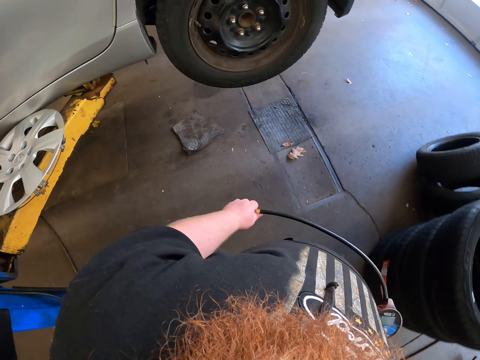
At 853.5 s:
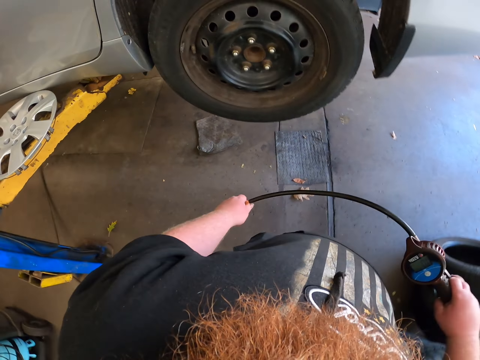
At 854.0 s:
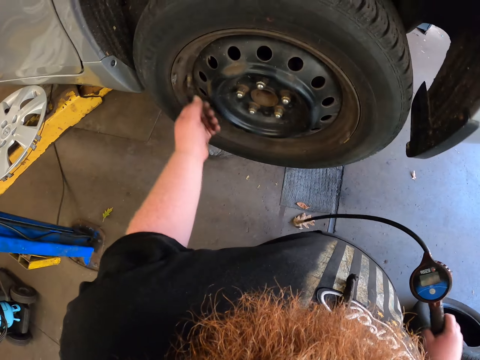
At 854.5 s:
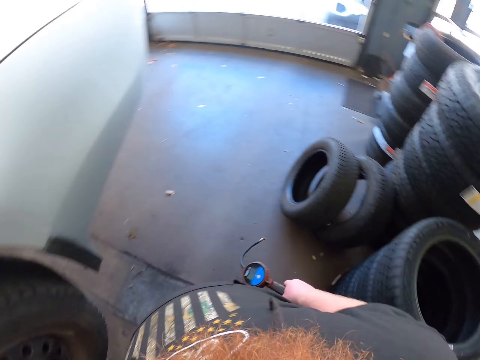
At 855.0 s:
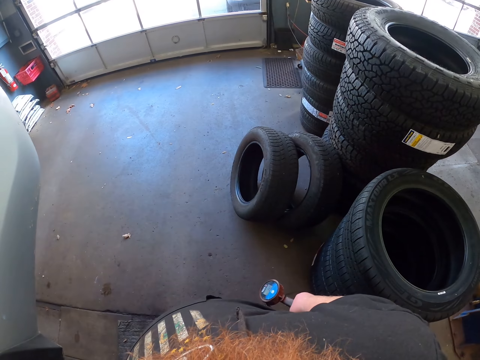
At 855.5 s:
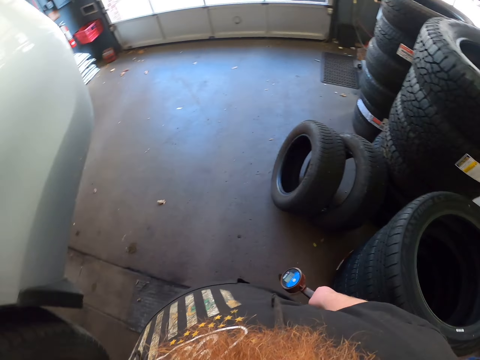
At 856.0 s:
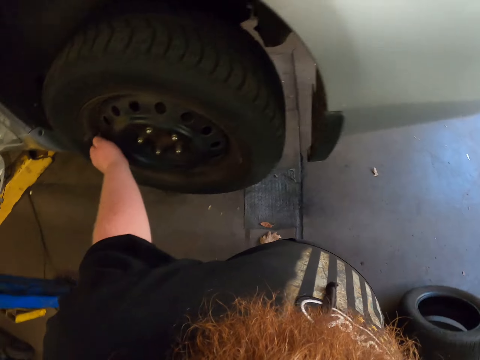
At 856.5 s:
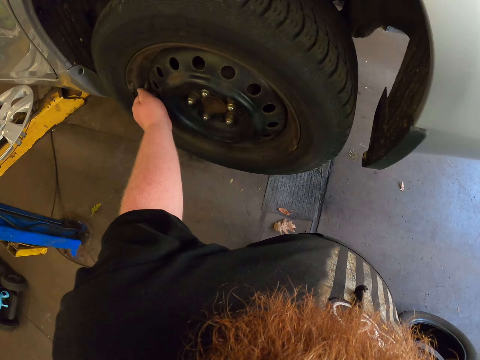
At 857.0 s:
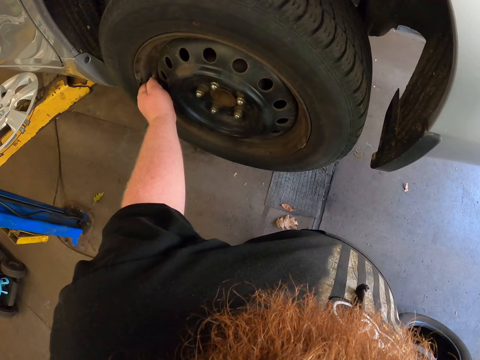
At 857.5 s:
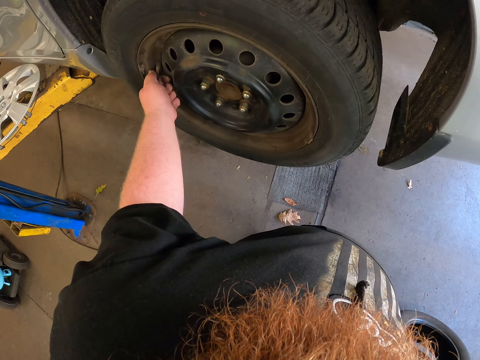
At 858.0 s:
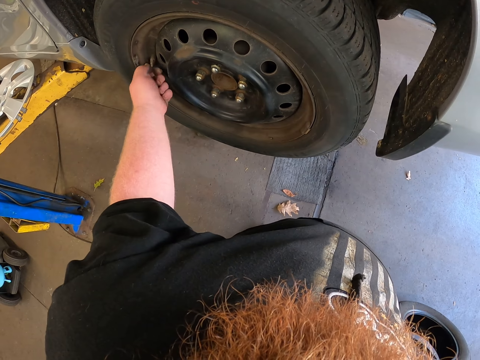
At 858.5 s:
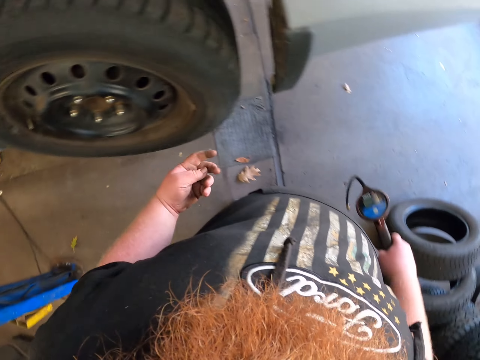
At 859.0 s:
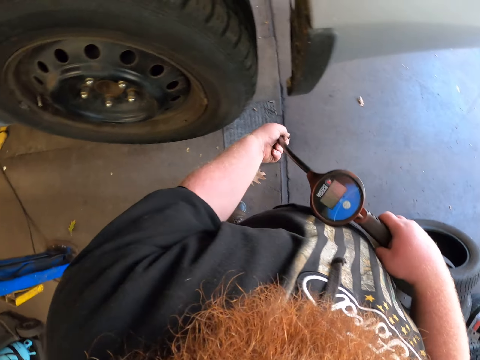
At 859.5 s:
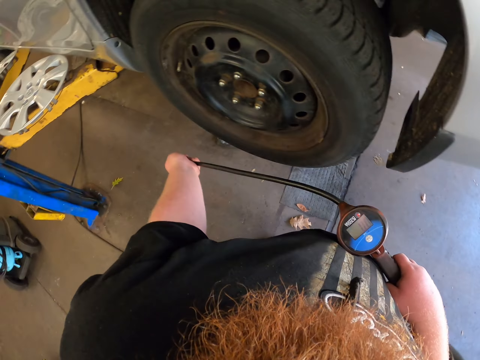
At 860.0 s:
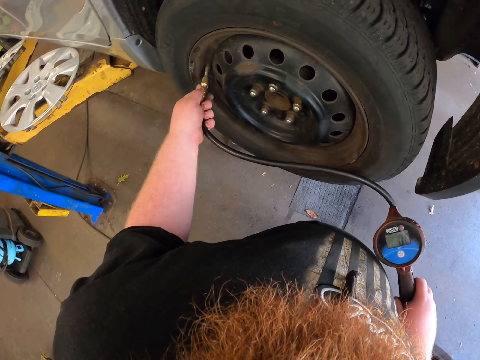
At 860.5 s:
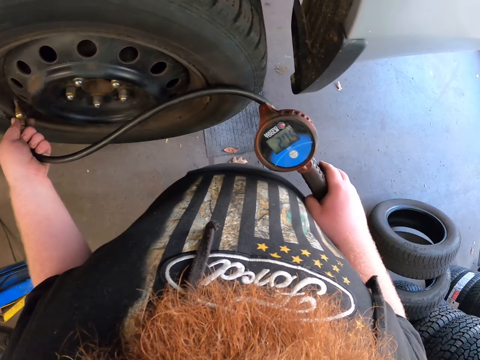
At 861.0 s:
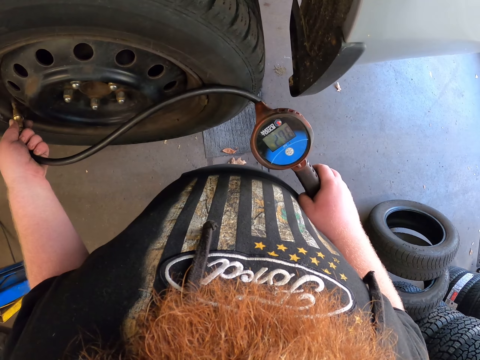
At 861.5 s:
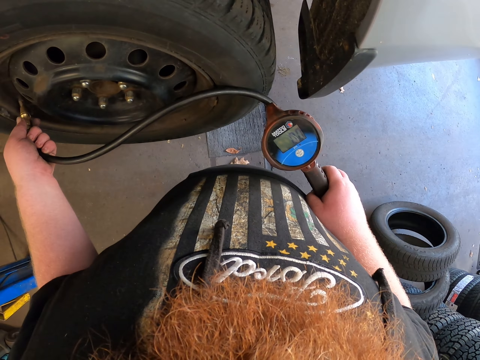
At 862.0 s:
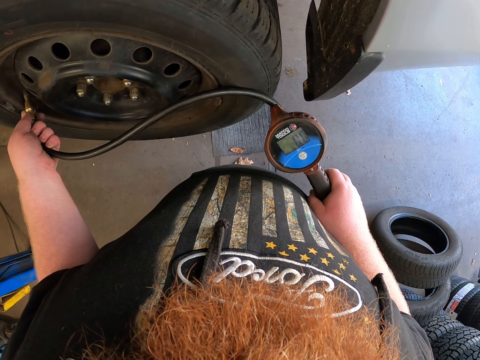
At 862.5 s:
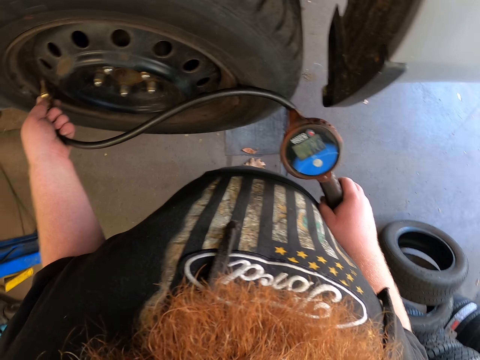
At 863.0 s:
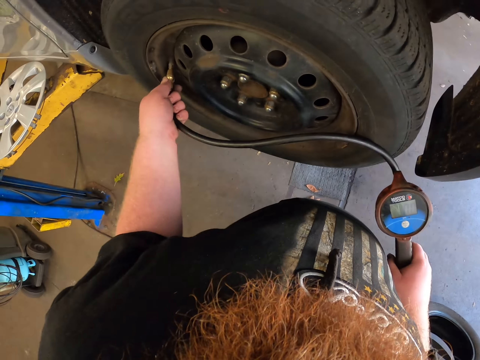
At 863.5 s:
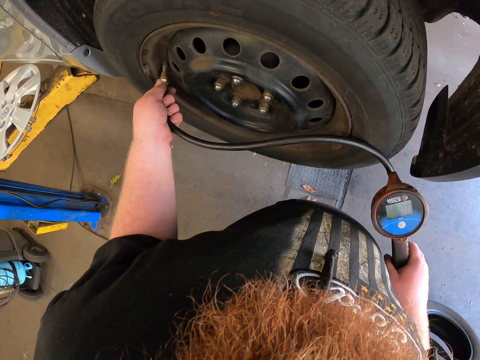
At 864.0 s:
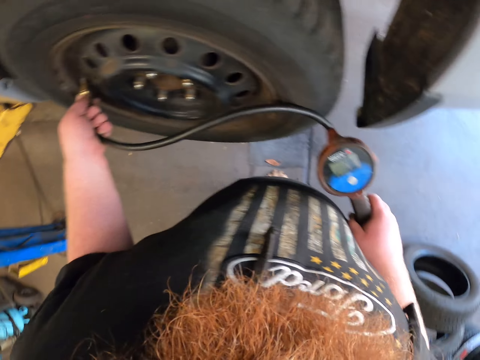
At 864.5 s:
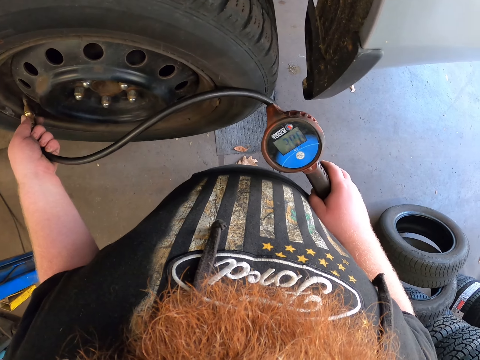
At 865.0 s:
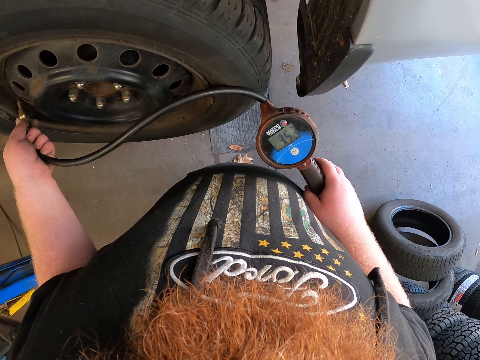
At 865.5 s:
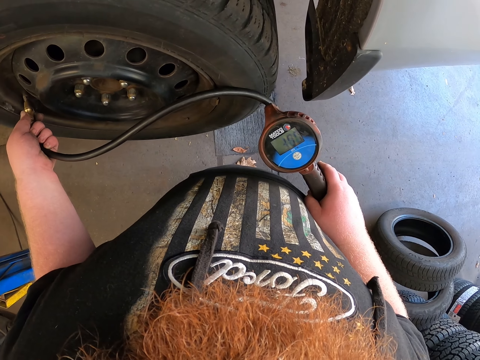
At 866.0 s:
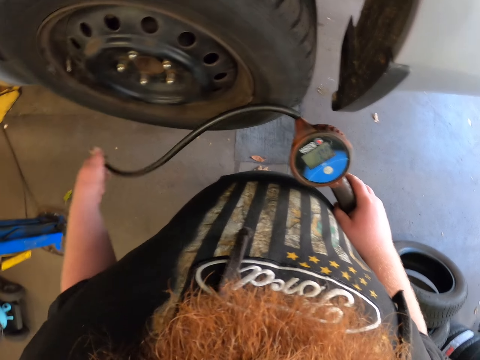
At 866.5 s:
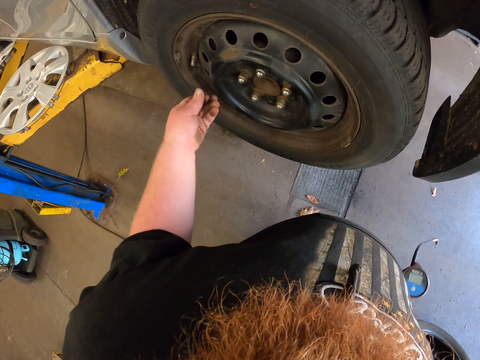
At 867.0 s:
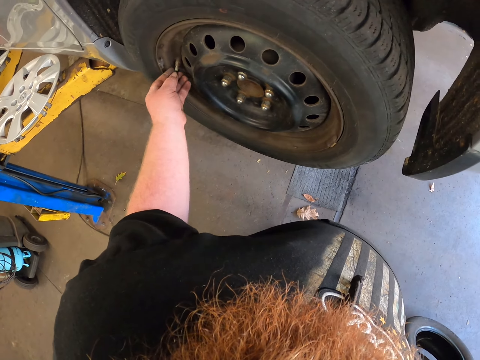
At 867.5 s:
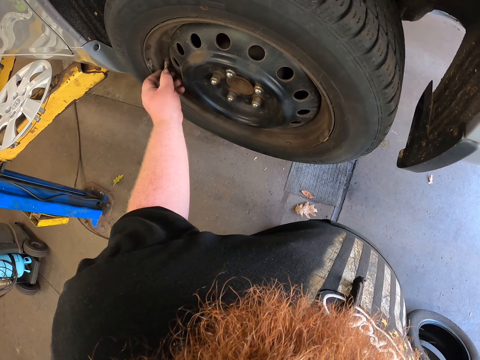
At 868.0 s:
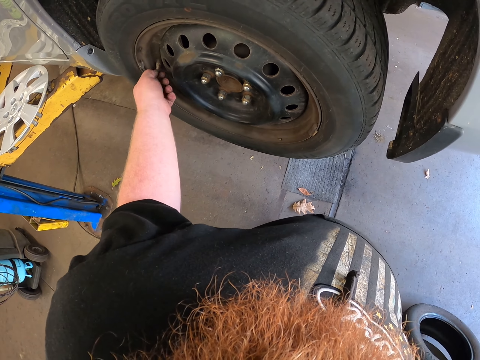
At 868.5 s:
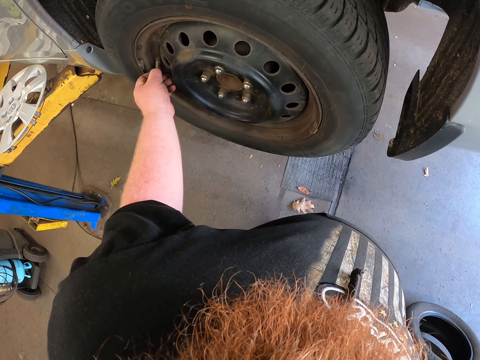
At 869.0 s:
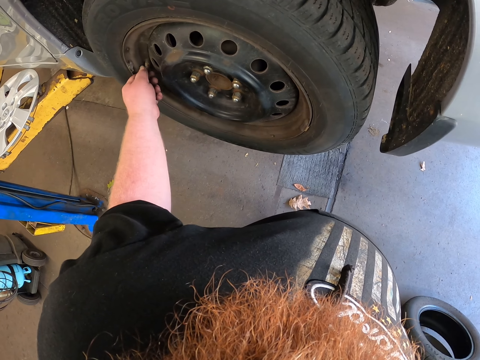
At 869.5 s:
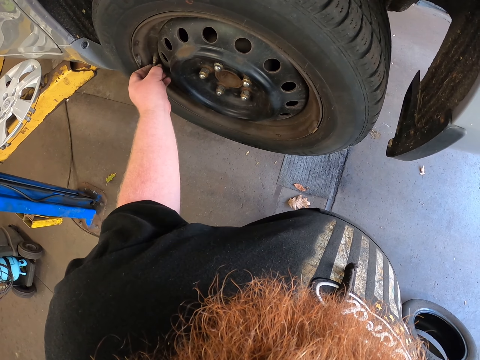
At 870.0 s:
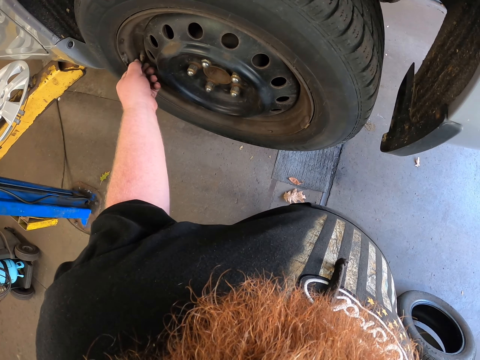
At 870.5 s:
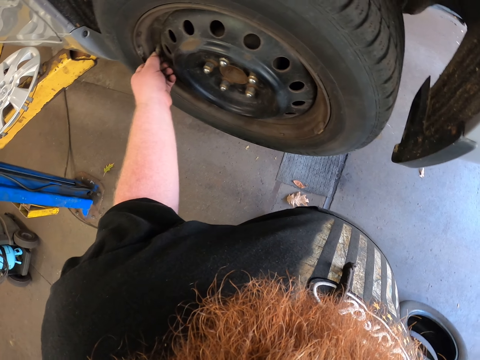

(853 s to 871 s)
The camera wearer unhands the air pump pipe or Air Tire Pressure Filler. He uncaps the wheel valve cap. He looks around. He loosens the bolt with his hand. He picks up the air pump pipe. He puts the air pump pipe in the wheel valve. He operates the air pump. He unhands the air pump pipe. He removes the Air Tire Pressure Filler from the wheel. He caps the wheel valve. He tightens the bolt with his hand.

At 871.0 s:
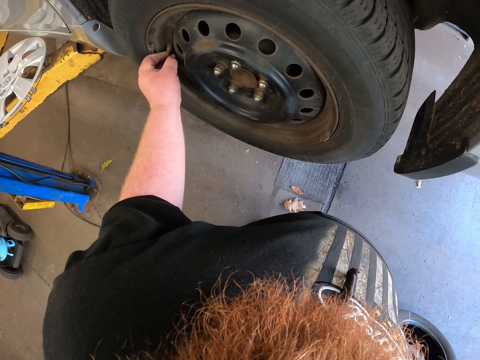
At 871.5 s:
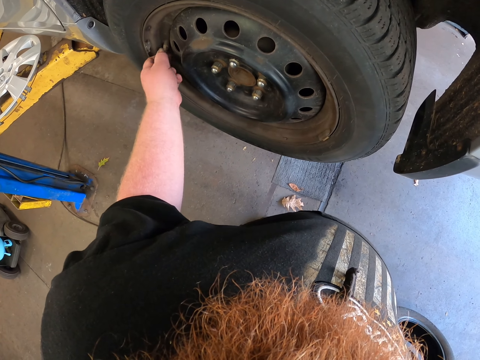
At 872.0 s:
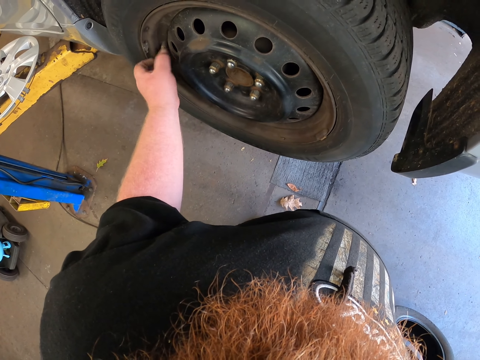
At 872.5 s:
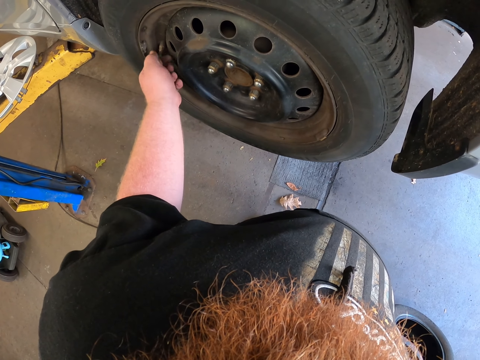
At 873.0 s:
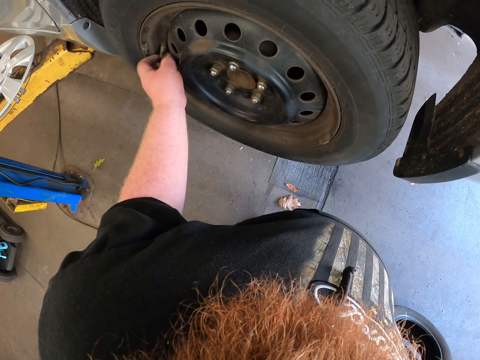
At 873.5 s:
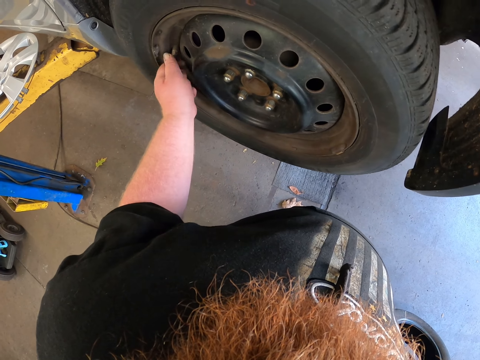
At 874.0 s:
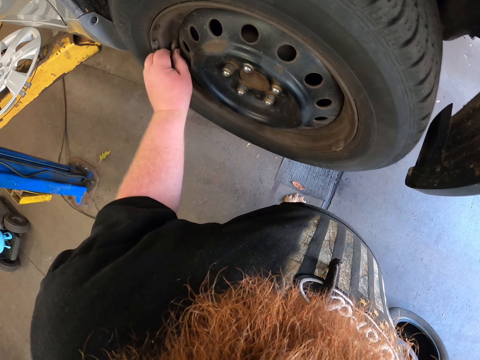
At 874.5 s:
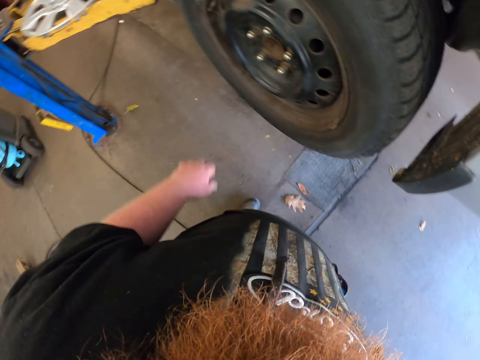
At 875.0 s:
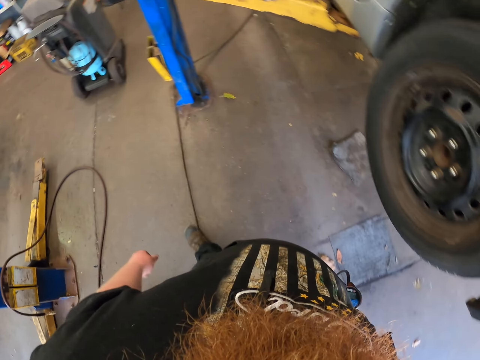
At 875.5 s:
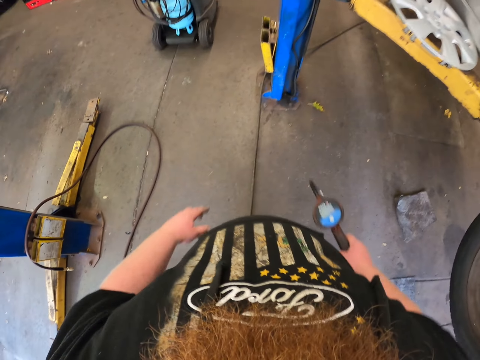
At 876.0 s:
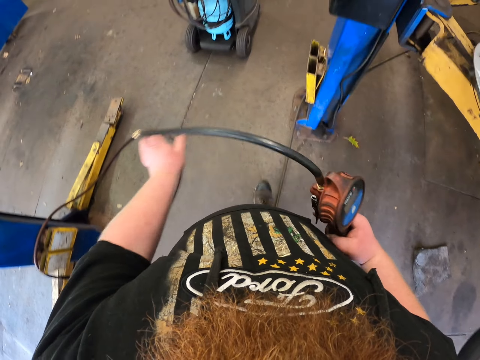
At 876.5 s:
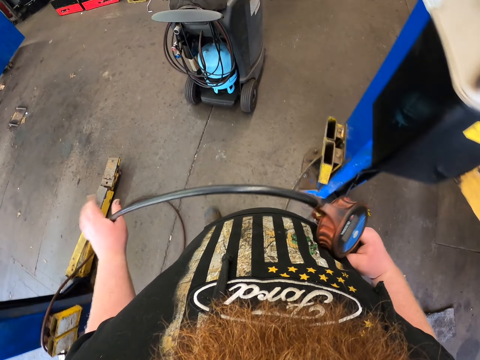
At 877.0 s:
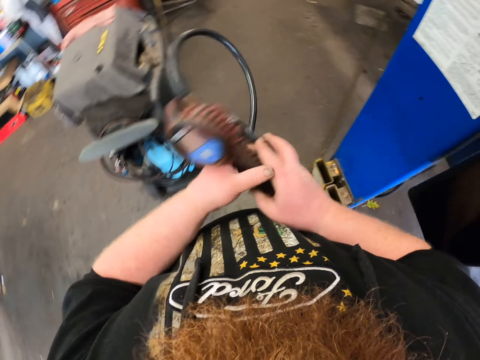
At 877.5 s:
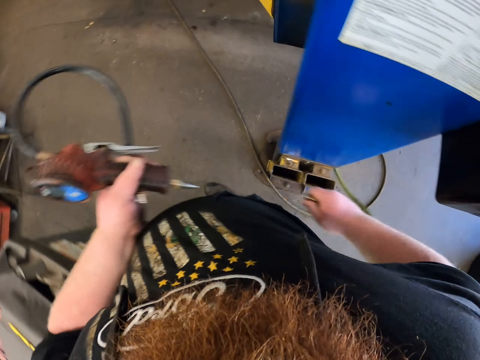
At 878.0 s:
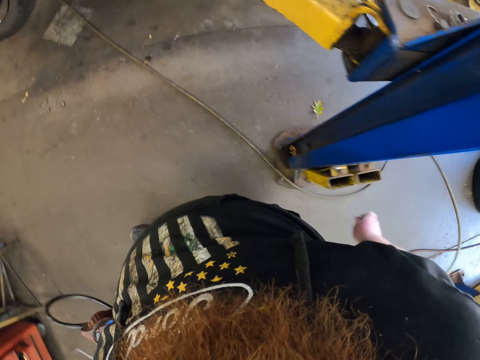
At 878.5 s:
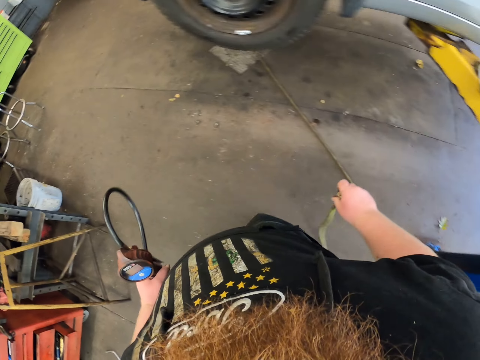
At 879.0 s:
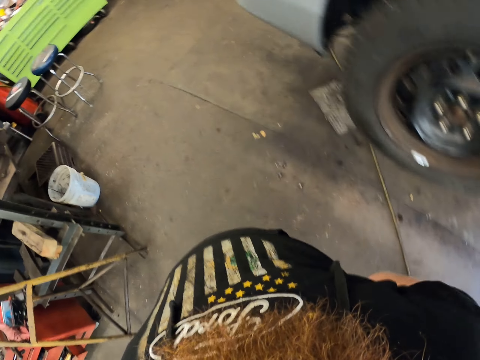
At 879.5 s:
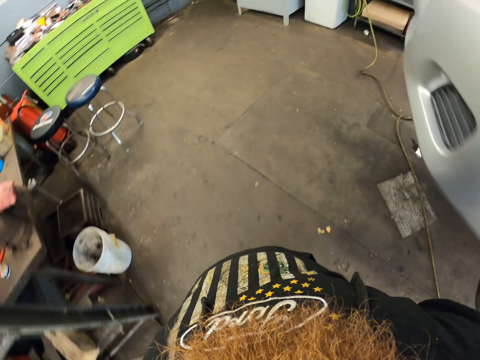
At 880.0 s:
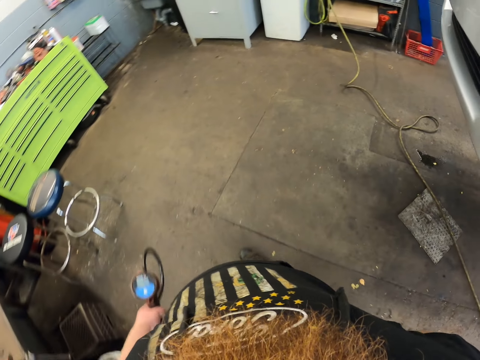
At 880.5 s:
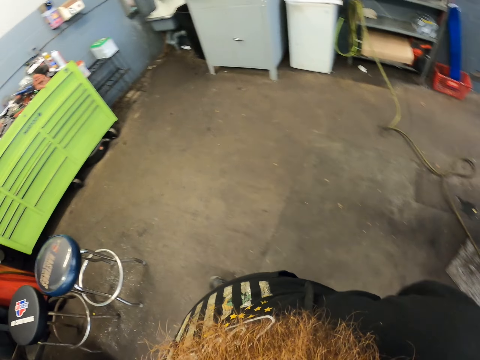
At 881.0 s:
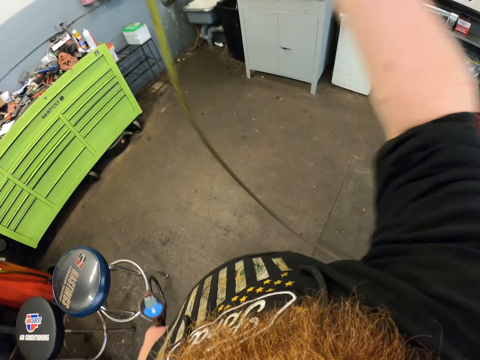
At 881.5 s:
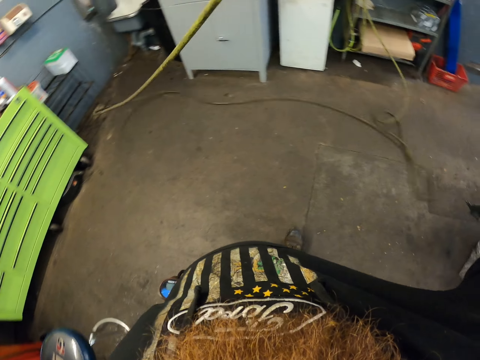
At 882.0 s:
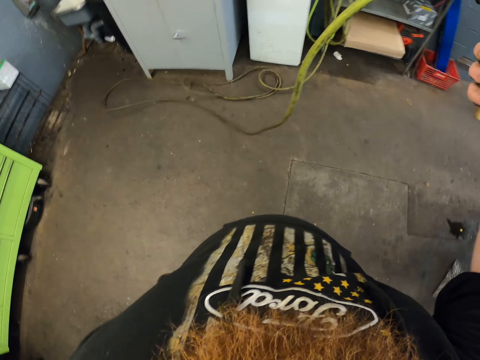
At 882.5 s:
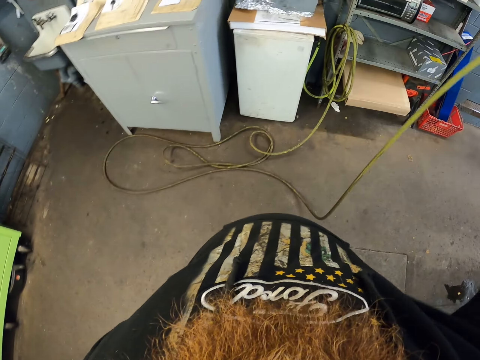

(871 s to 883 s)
The camera wearer walks in the workshop. They pass the air pump to the left hand. They remove the air pump cable. They walk in the garage. They pull the cable.
